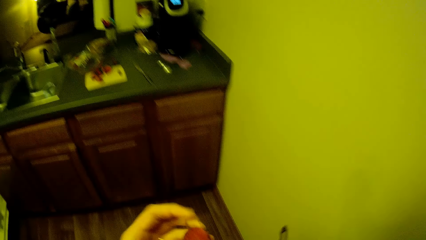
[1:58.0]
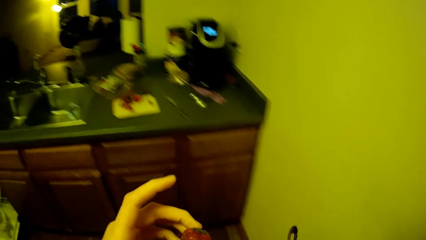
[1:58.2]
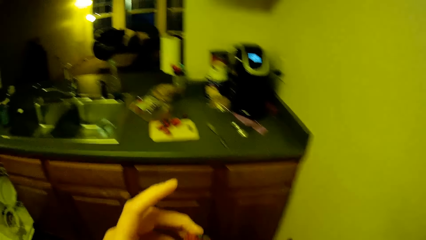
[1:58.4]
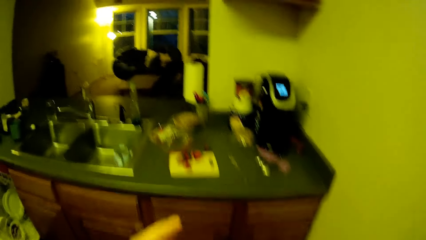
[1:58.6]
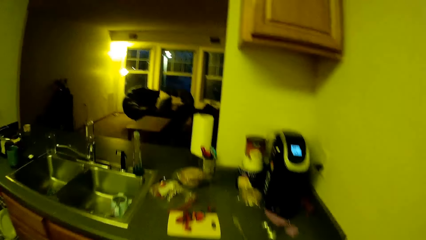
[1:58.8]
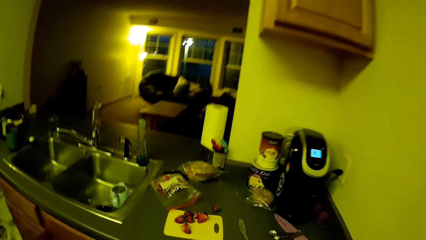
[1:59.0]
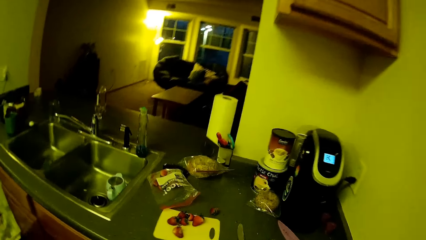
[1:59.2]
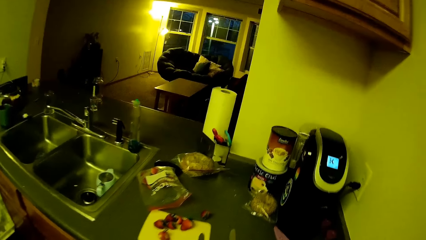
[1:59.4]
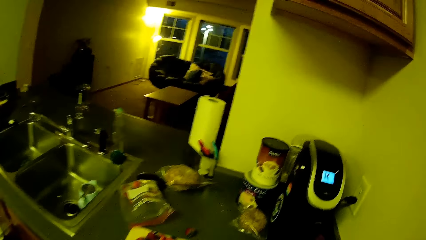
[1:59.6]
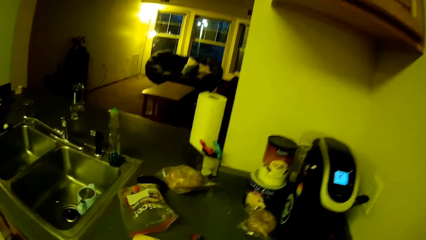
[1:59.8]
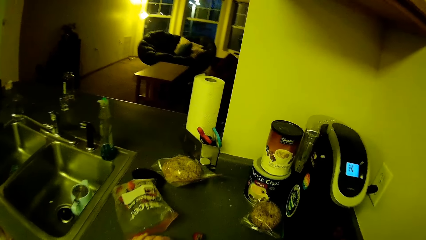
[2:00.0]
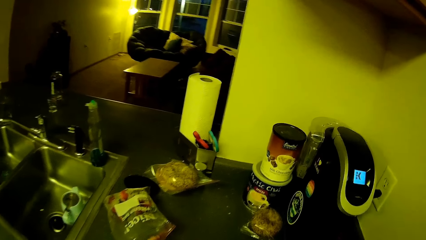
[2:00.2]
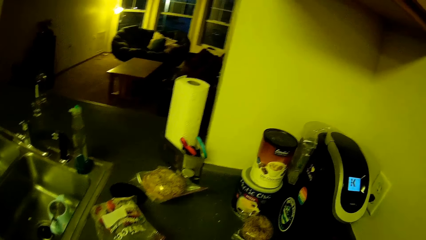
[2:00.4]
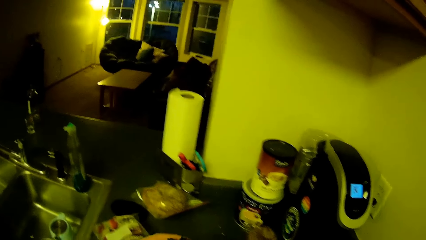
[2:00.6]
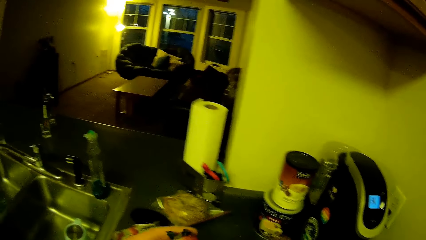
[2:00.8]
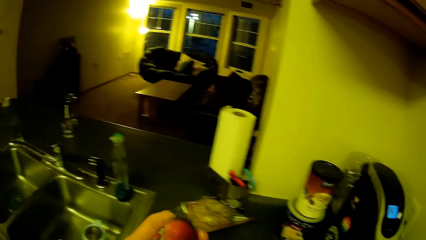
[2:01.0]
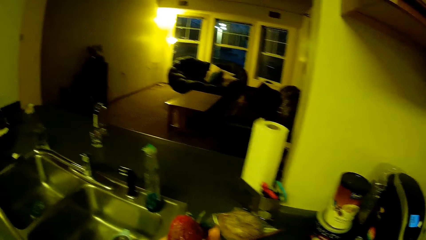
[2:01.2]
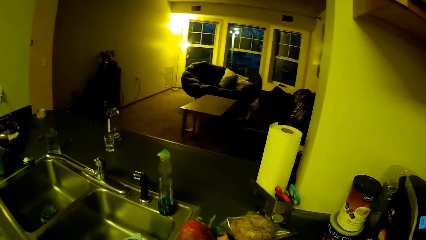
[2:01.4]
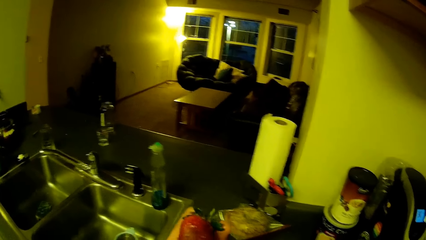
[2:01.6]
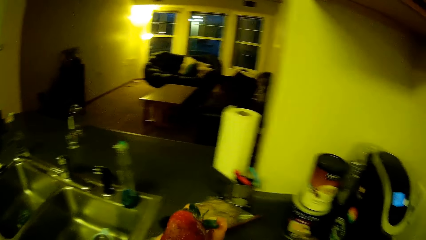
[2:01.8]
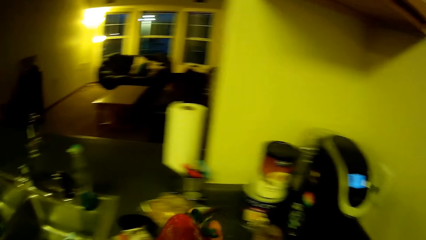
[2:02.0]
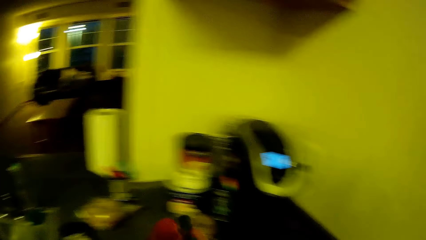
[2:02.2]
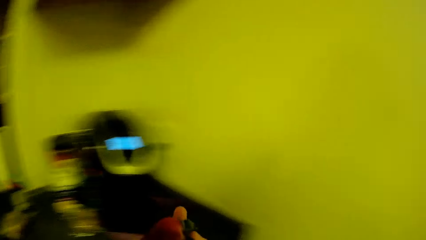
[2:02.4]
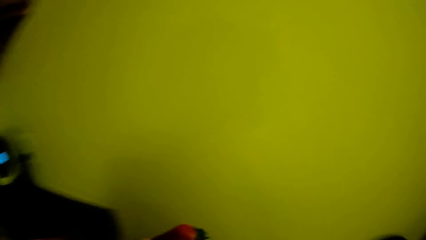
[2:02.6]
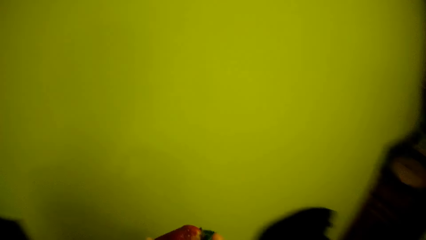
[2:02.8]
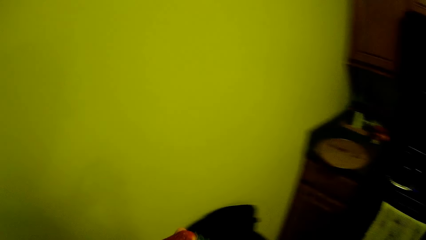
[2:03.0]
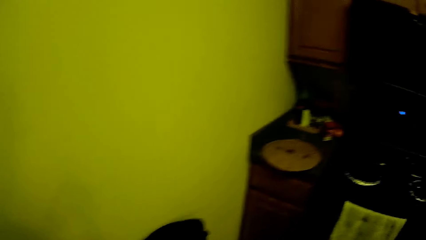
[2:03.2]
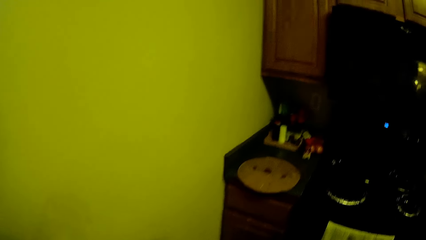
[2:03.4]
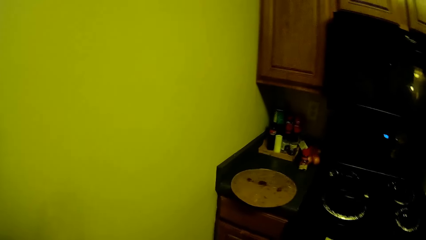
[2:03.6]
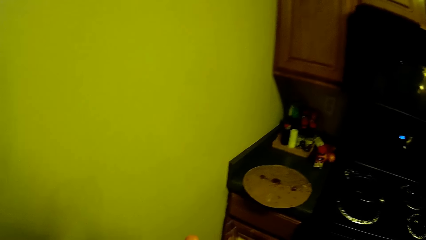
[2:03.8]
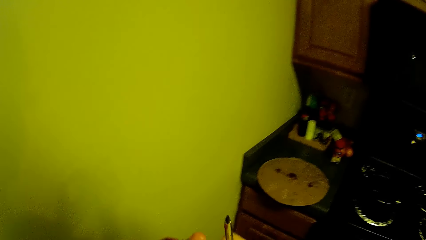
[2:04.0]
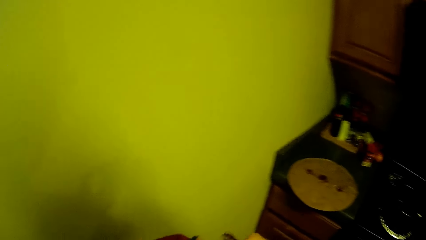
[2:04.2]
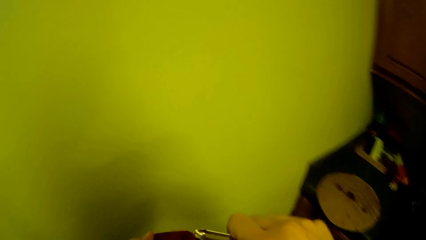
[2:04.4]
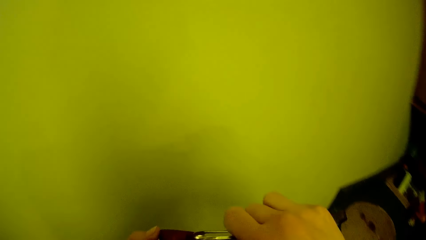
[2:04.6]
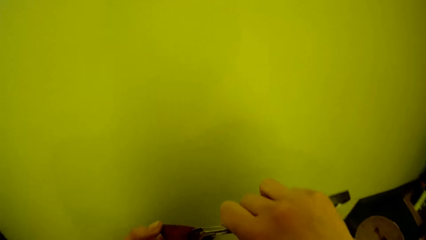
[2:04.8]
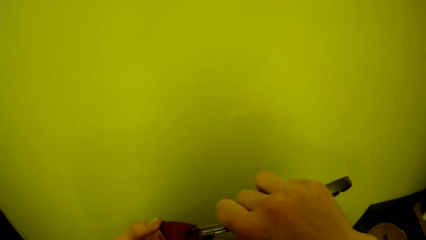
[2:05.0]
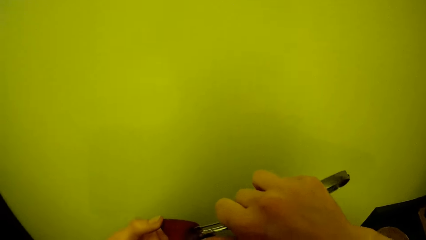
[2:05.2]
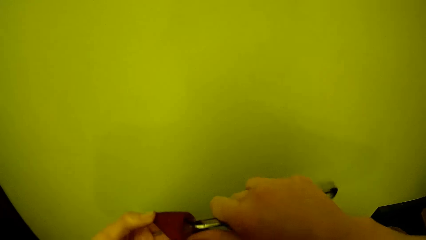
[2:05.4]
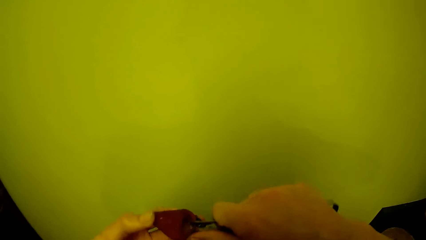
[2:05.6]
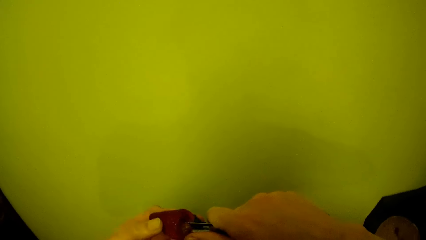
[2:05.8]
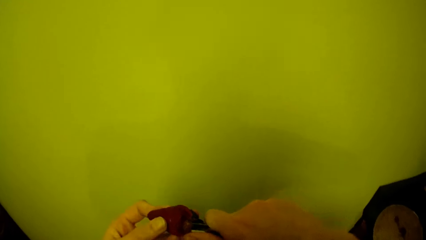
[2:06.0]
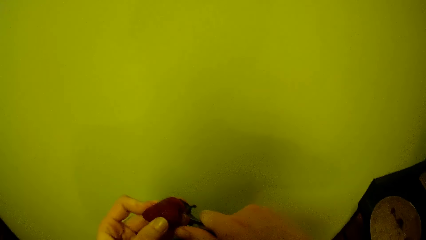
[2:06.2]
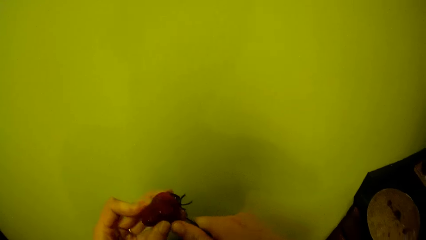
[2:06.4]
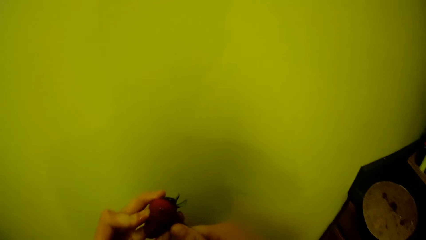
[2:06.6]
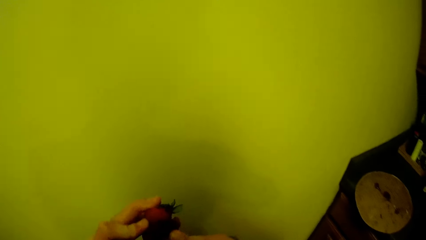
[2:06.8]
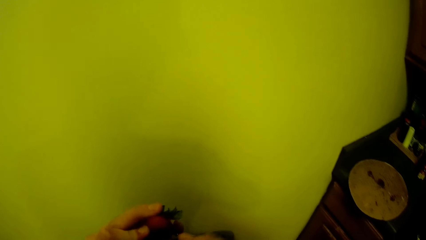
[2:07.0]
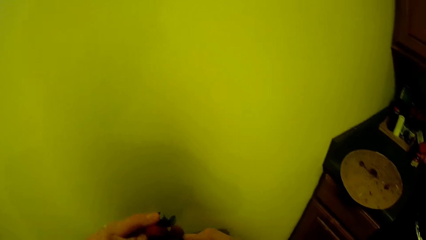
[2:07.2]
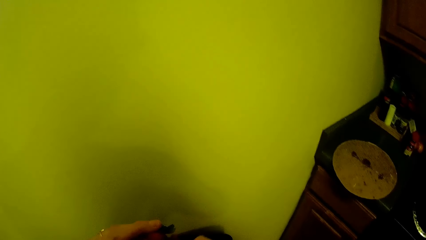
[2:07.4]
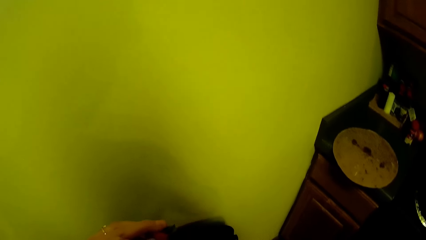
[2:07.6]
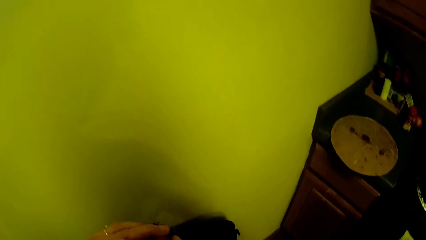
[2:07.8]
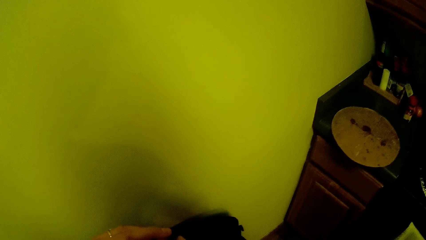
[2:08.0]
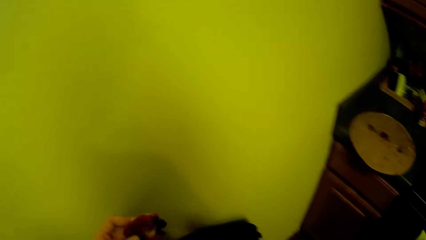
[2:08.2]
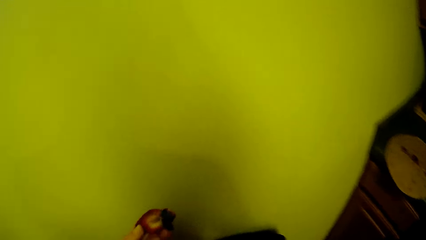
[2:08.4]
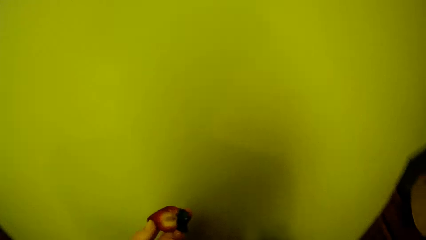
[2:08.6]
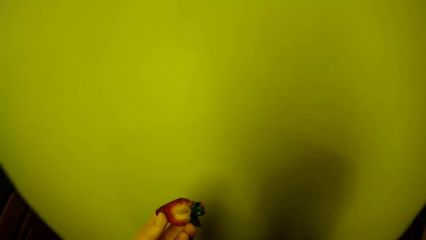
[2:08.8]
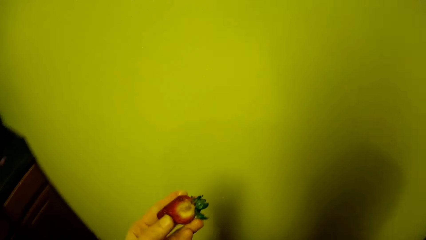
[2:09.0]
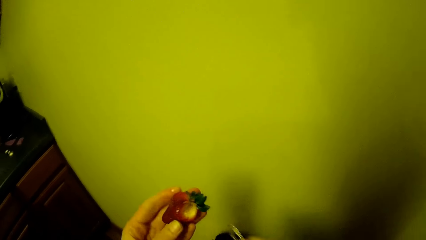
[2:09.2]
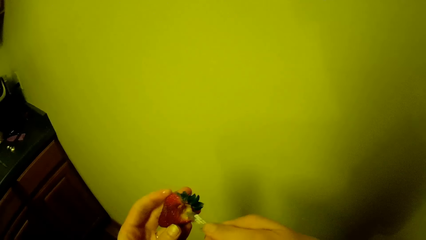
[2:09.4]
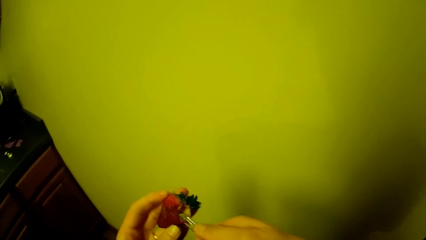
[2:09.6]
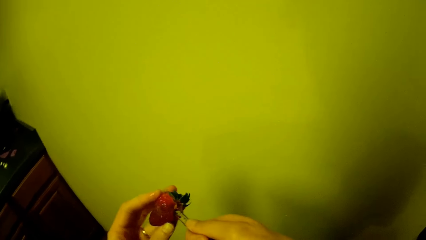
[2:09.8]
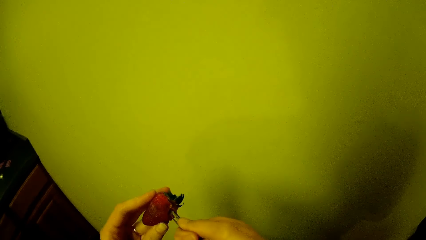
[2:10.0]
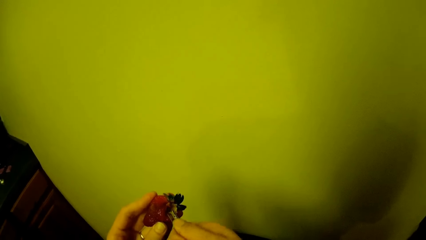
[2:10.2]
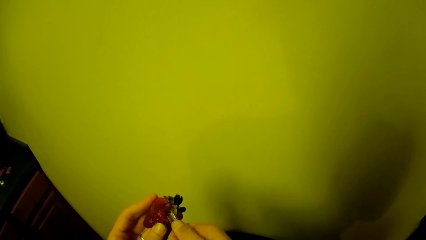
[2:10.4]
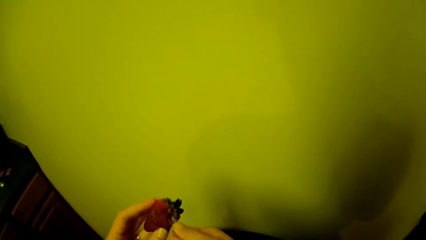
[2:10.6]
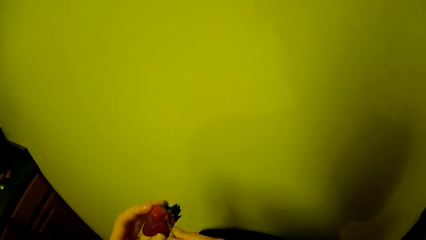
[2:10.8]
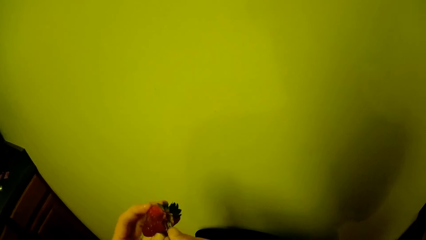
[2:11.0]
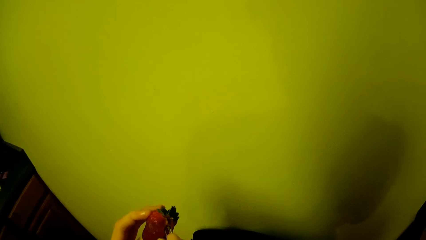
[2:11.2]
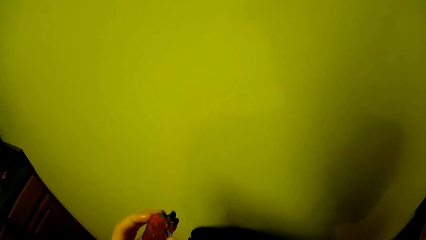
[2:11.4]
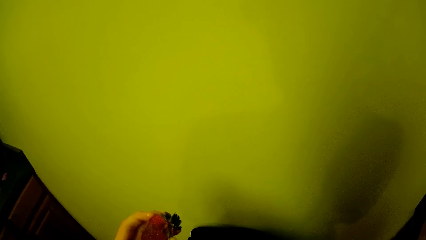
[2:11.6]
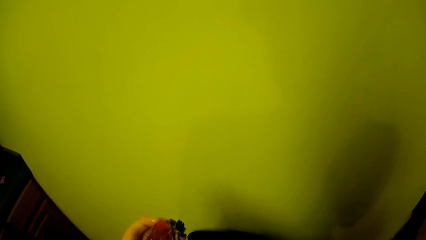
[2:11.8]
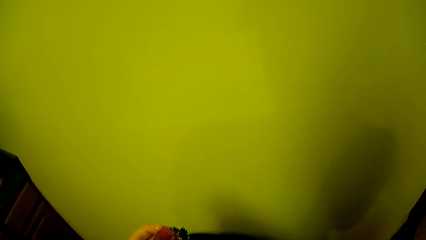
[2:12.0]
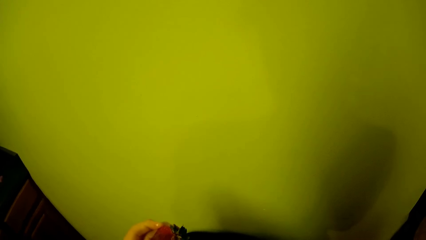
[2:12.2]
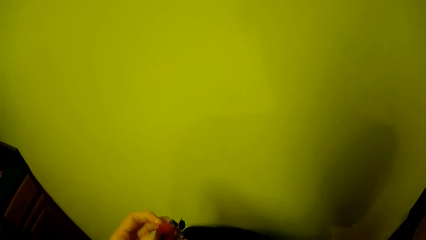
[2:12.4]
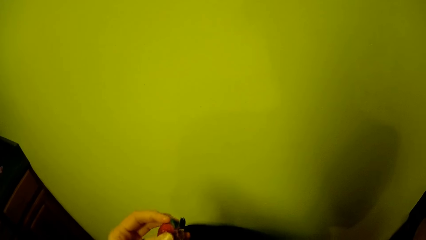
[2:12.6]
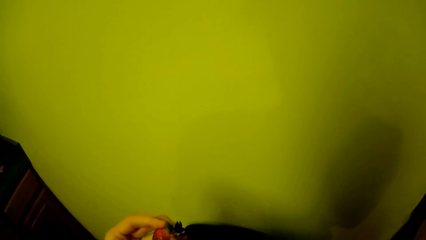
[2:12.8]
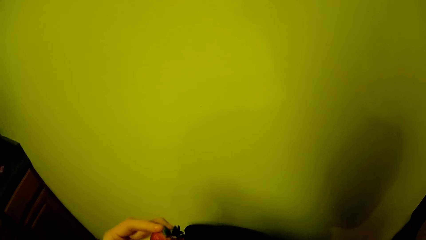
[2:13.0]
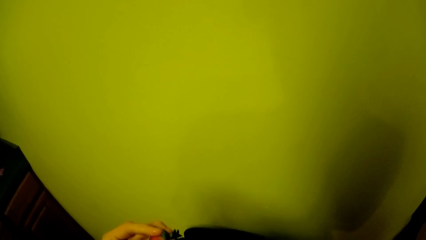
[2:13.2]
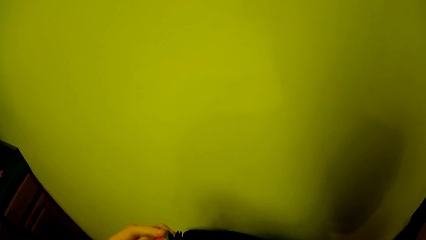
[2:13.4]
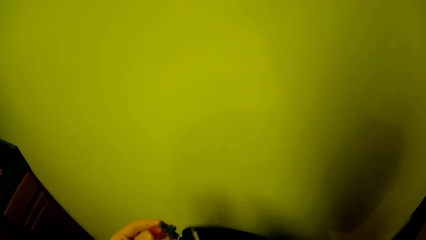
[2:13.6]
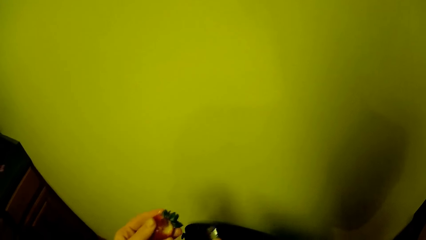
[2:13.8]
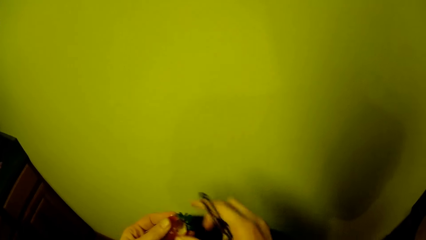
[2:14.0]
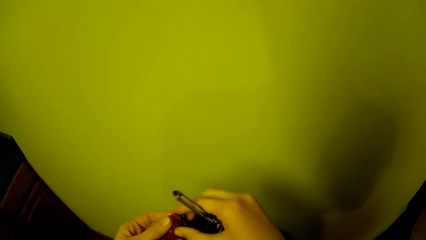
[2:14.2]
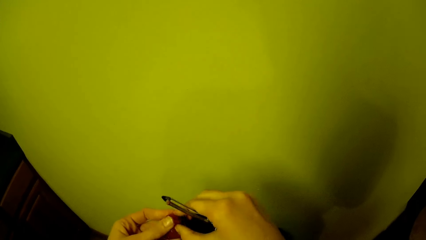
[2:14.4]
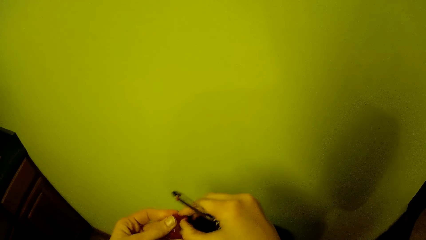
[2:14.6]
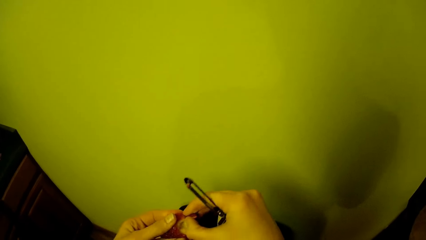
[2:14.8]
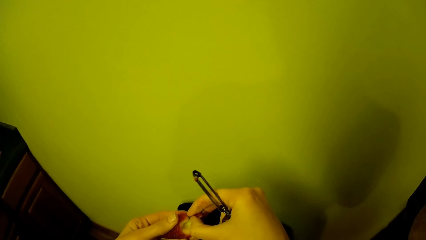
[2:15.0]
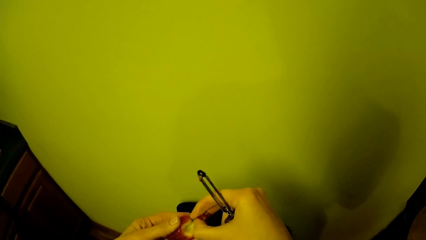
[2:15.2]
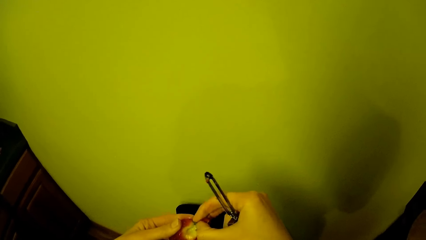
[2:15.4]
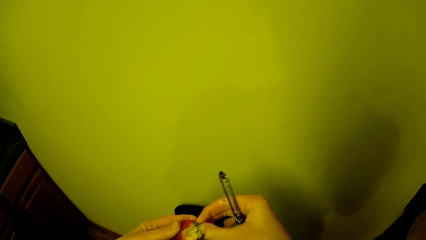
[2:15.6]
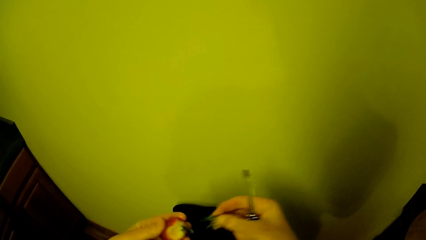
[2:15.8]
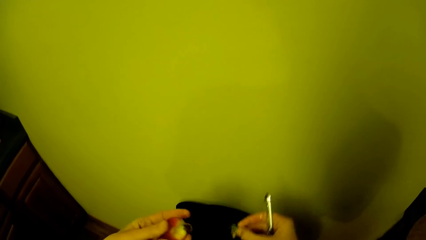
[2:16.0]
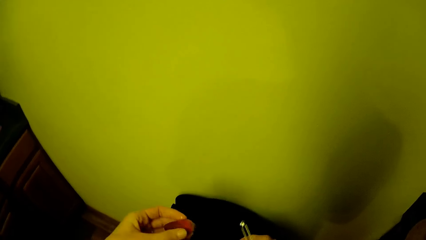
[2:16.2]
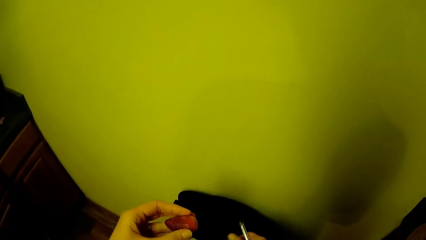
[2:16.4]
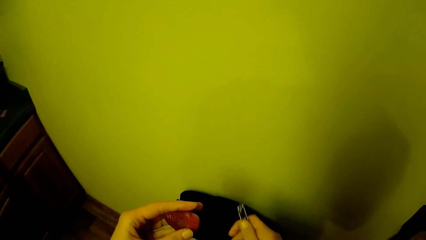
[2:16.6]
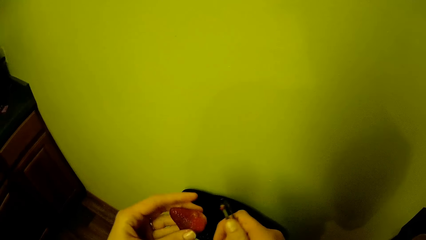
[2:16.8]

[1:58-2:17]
The camera wearer places a strawberry on a chopping board. They pick another strawberry from the cutting board on the kitchen cabinet. They turn around. They remove the spoilt part of the strawberry. They peel the strawberry with the fruit peeler.
